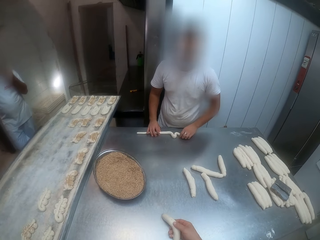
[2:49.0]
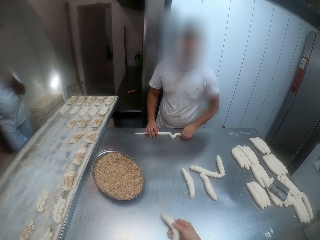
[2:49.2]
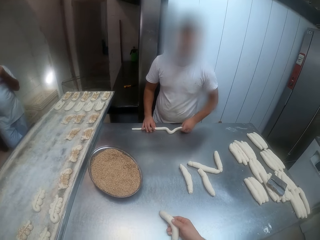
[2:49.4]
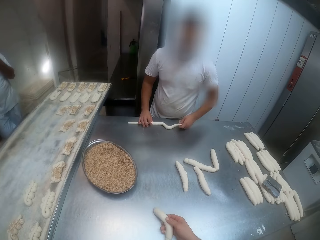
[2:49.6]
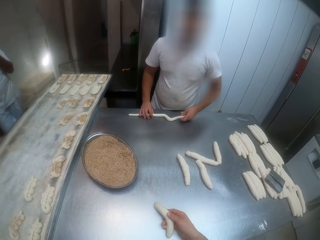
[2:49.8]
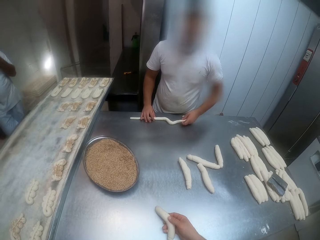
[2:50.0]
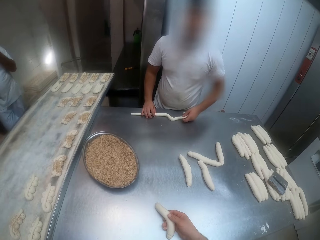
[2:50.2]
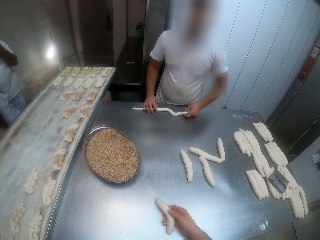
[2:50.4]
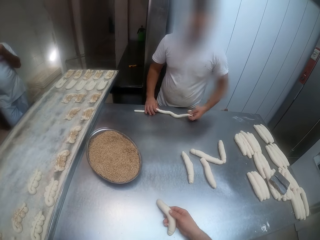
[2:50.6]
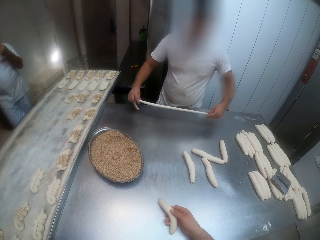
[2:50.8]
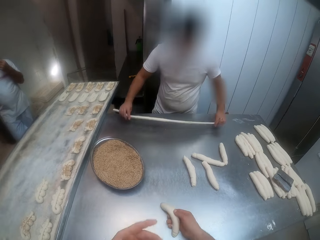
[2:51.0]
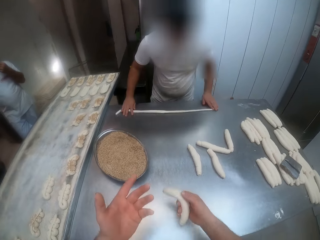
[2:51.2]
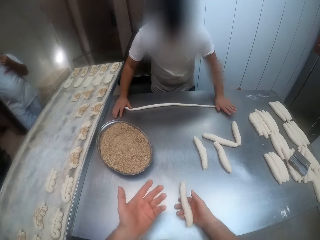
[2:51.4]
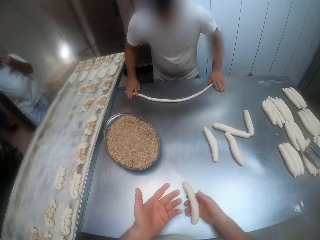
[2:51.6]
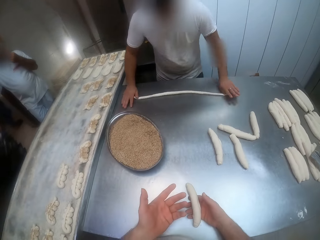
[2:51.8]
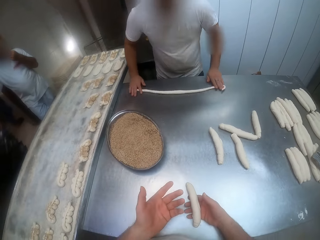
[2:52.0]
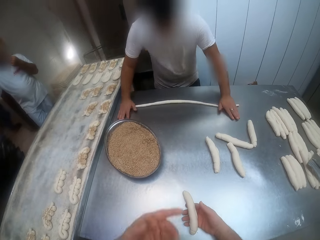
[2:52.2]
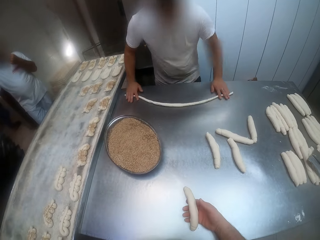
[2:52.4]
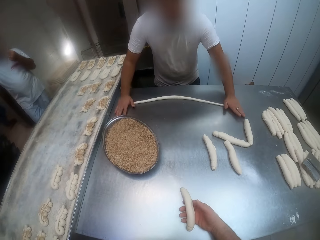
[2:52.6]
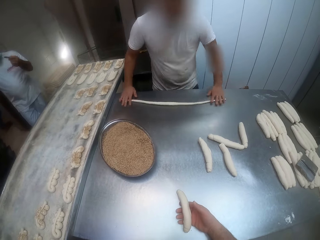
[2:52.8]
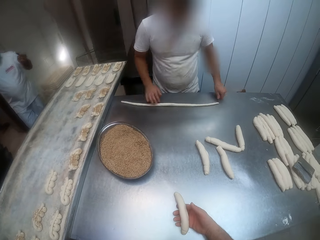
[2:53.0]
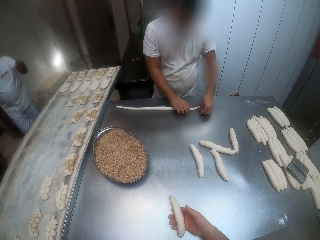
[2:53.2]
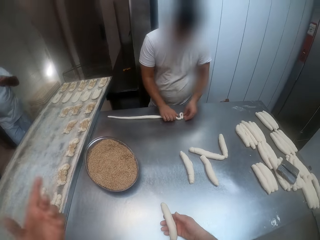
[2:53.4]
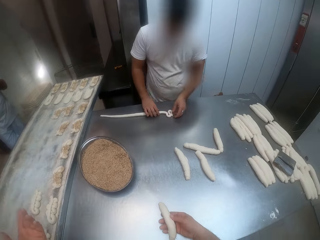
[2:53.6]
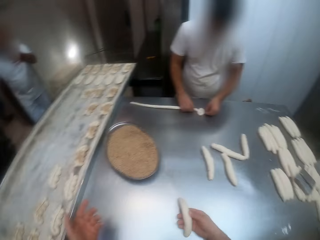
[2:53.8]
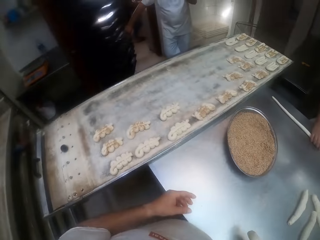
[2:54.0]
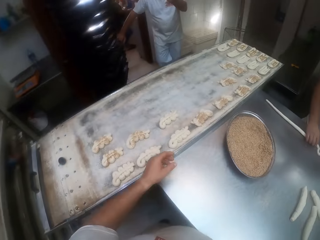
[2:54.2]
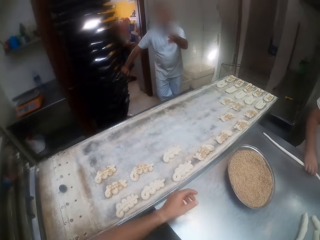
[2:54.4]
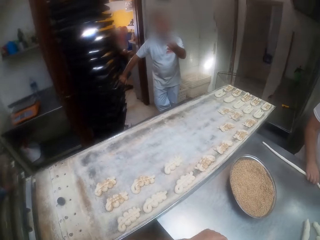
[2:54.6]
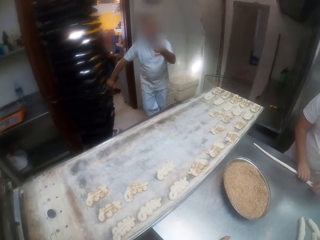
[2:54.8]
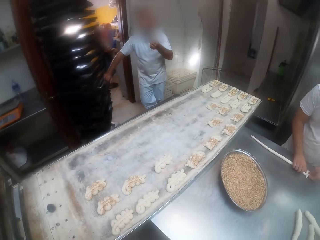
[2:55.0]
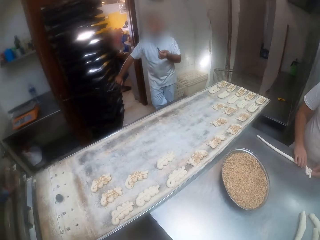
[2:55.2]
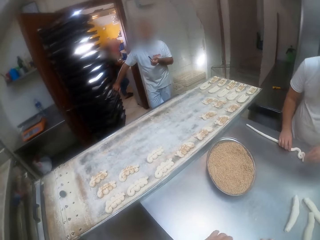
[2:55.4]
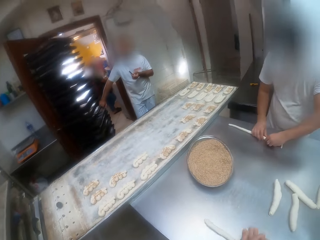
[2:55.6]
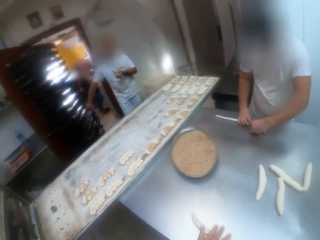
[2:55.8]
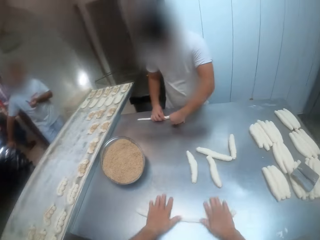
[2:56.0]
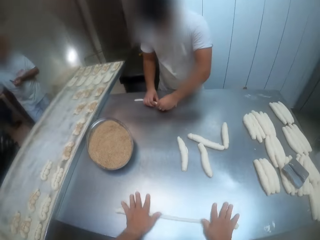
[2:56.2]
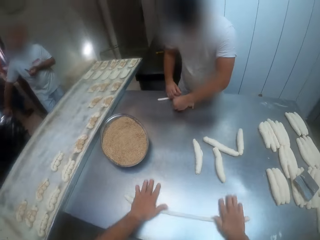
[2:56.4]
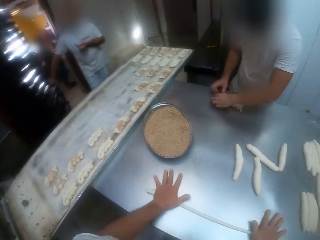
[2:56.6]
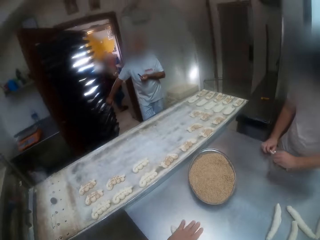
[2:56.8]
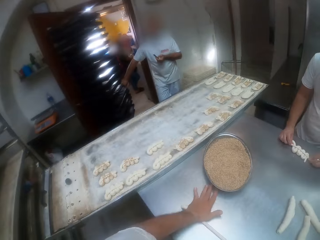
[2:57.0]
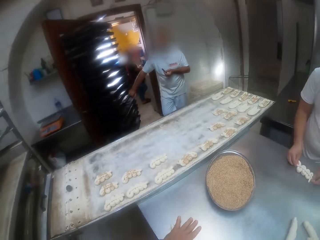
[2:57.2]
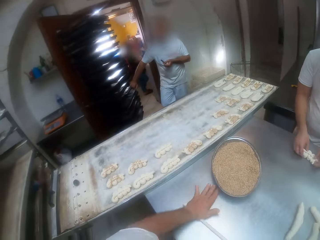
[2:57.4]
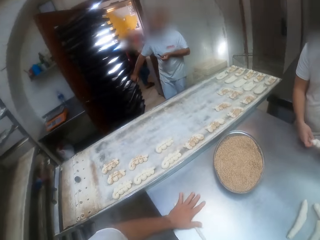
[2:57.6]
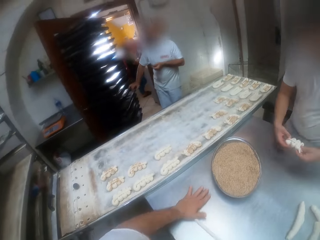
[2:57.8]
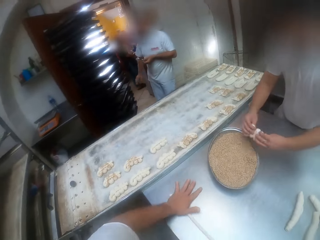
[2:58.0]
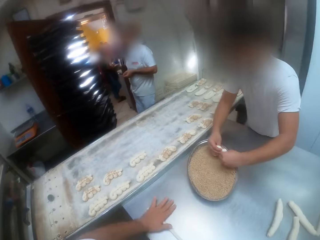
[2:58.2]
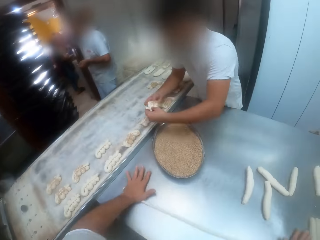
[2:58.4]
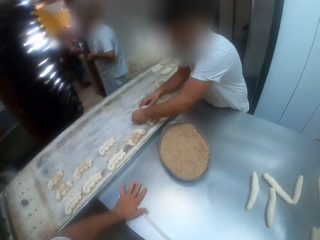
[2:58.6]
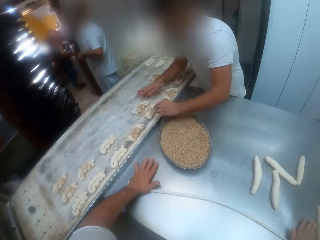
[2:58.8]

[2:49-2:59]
The camera wearer interacts with the man. The man rolls the dough on the table with both hands. The camera wearer stares at the dough. They roll the dough on the table with both hands. The man picks up a dough and dips the dough into the tray of toppings with both hands.

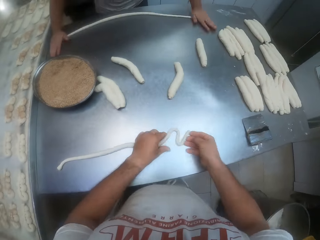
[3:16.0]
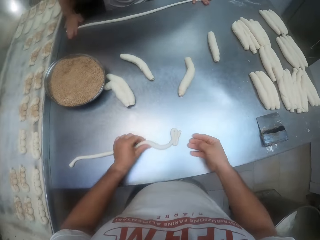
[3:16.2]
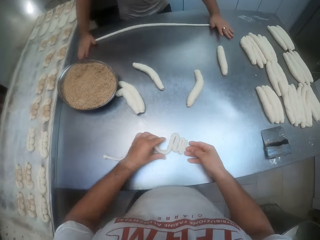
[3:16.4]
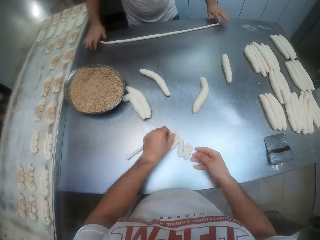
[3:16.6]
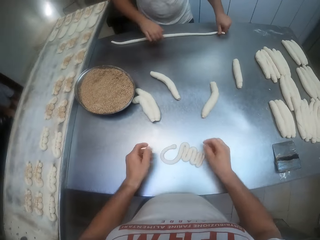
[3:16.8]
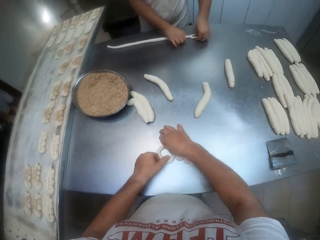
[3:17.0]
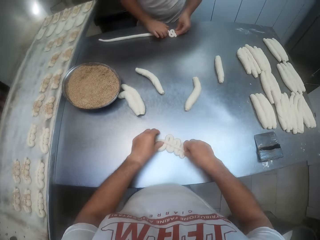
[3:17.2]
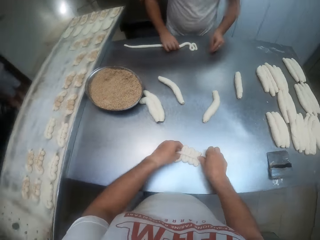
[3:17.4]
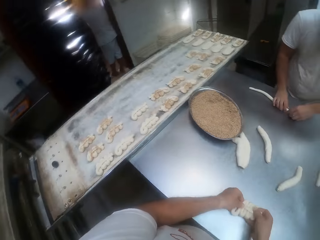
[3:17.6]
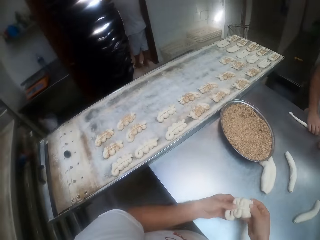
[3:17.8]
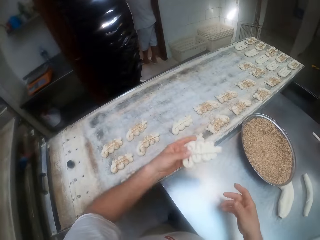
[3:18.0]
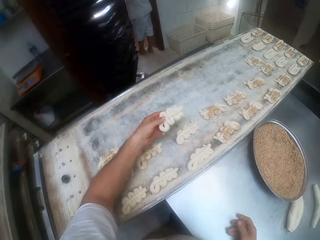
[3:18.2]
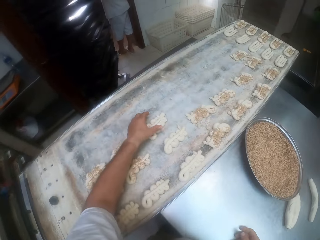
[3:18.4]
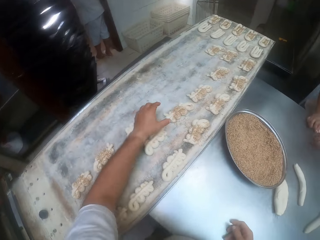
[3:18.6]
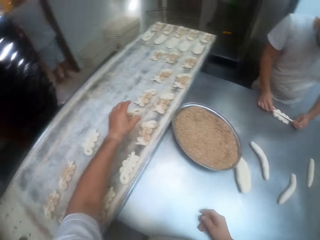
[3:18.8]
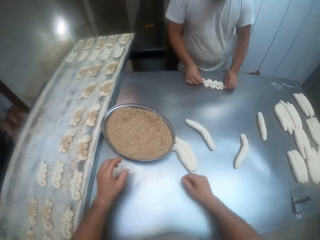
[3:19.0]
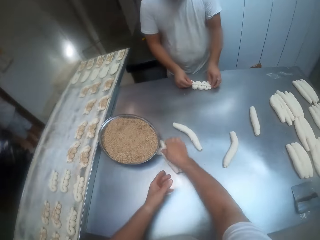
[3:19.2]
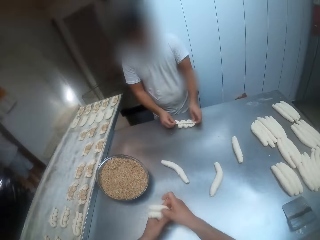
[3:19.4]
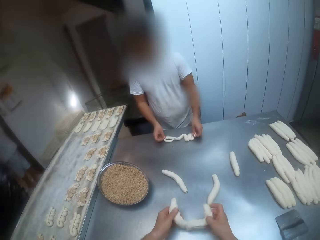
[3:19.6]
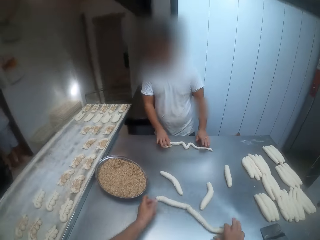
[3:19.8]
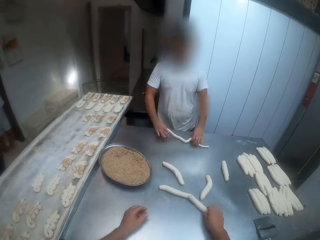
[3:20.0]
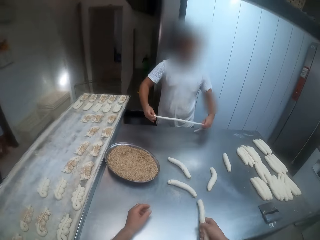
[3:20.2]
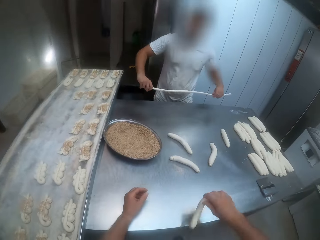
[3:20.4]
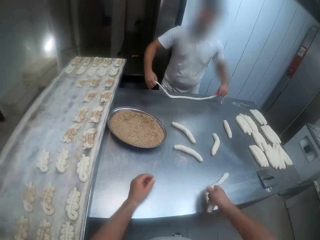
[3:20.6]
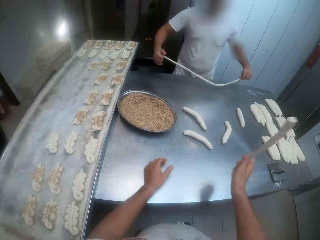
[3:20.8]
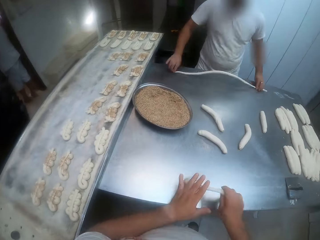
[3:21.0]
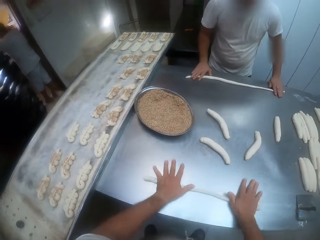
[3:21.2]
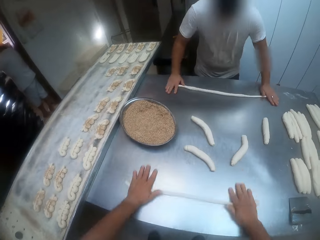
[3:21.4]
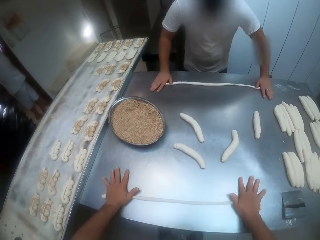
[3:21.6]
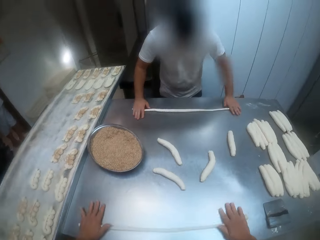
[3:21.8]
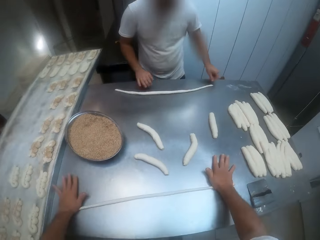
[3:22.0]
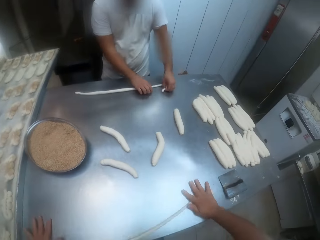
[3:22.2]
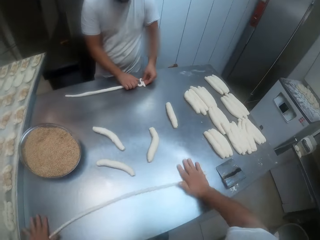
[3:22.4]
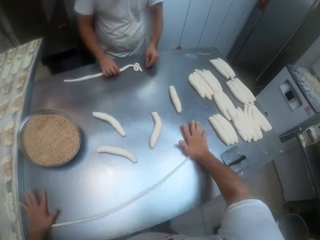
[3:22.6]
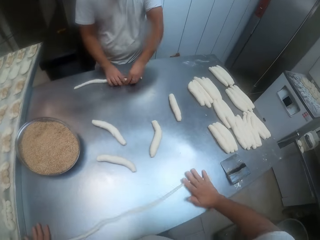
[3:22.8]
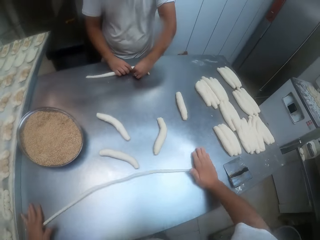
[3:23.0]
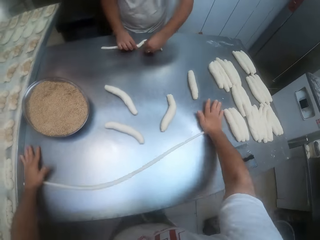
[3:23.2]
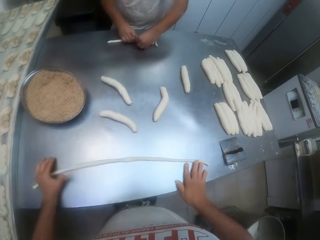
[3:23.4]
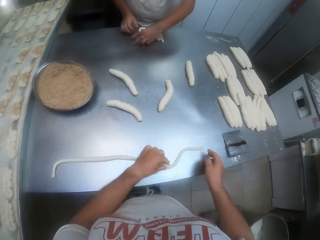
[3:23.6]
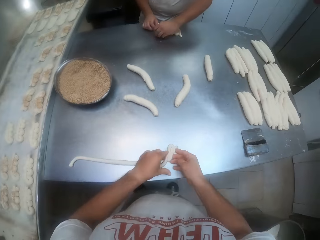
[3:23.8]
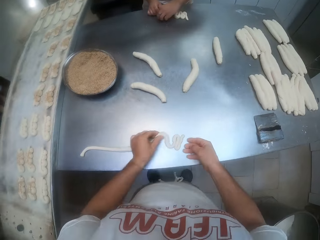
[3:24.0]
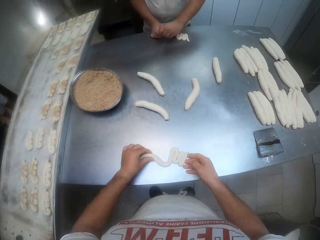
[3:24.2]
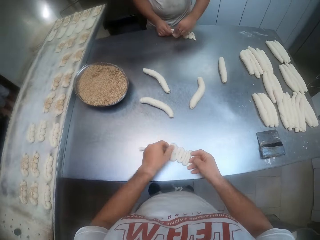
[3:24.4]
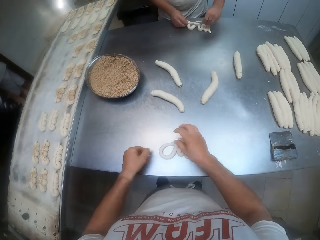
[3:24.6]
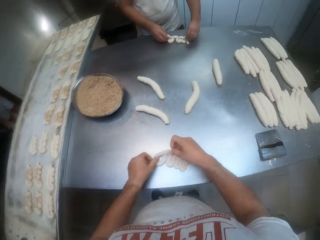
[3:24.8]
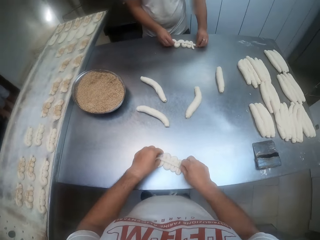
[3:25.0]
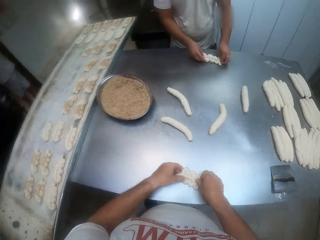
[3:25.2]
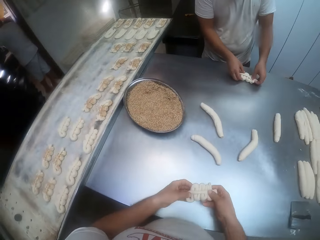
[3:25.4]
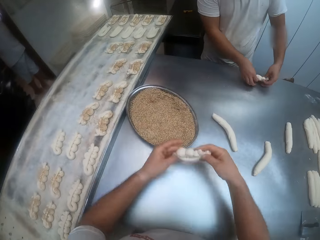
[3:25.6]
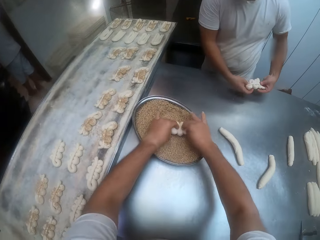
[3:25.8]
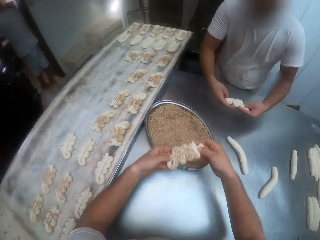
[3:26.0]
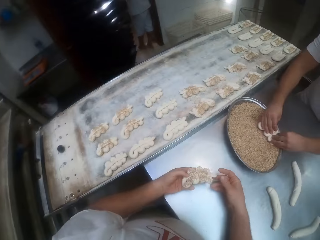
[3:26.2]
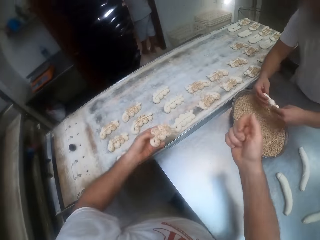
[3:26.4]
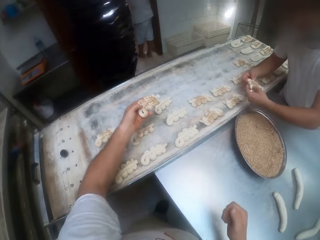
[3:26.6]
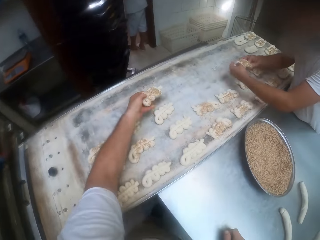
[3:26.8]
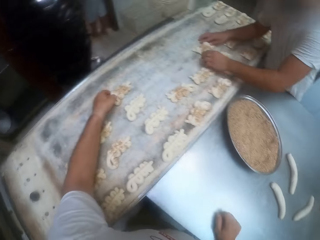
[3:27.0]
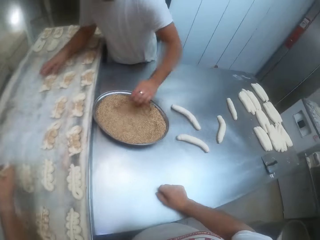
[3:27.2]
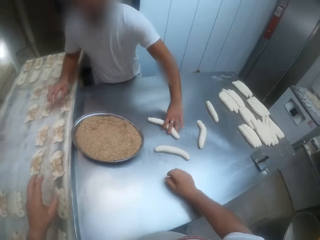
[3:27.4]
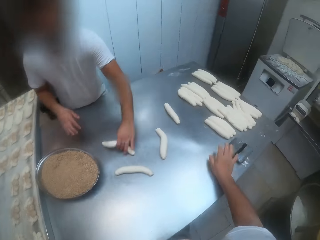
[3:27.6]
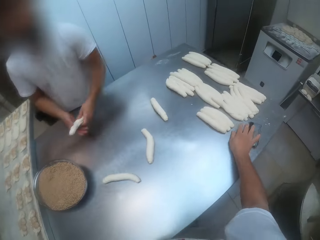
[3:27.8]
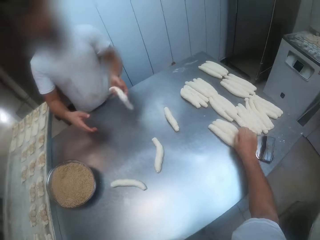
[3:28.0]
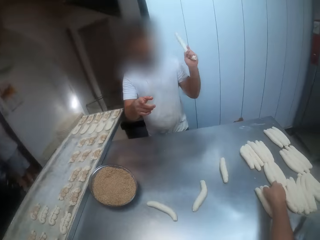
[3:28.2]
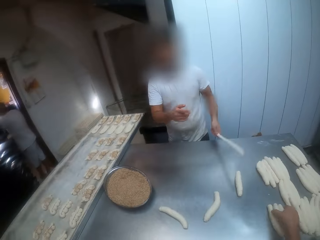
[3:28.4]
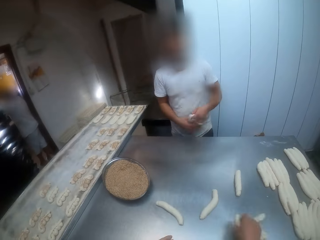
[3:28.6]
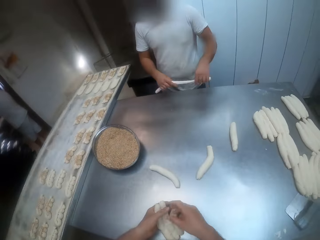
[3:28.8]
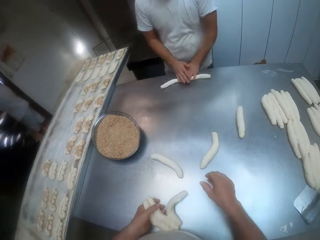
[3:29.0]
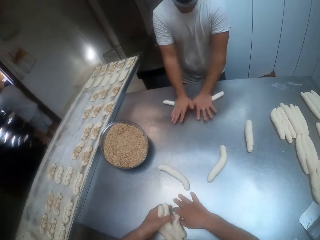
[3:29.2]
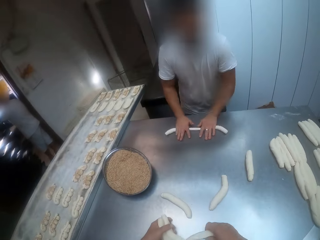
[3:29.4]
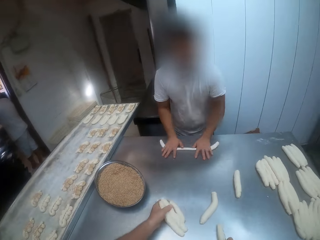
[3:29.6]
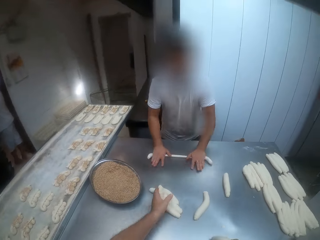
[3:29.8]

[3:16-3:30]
The camera wearer picks up the dough. He places the dough on the tray with his left hand. He takes two doughs from the table with both hands. He detaches the doughs with both hands. He places the doughs on the table with his right hand. He takes a dough from the table with his right hand. He shakes the dough with his right hand. He rolls the dough on the table with both hands. He picks up the dough. The man picks up a dough. The camera wearer dips the dough into the tray of toppings with both hands. The man dips the dough into the tray of toppings with both hands. The camera wearer places the dough on the tray with his left hand. The man places the dough on the tray with both hands and takes a dough from the table with his left hand. The camera wearer moves the cutter on the table with his right hand. The man hits the dough on the table with his left hand. The camera wearer takes some doughs from the table with his right hand. The man rolls the dough on the table with both hands. The camera wearer takes a dough from the doughs with his right hand.
